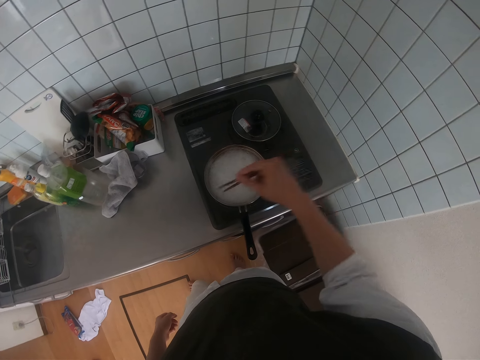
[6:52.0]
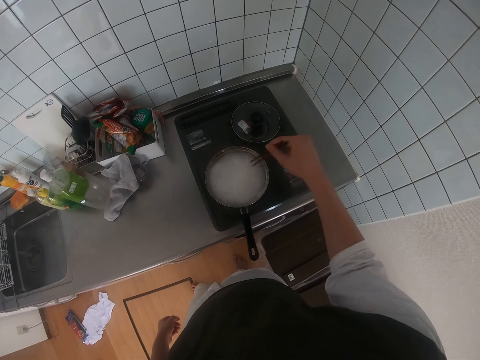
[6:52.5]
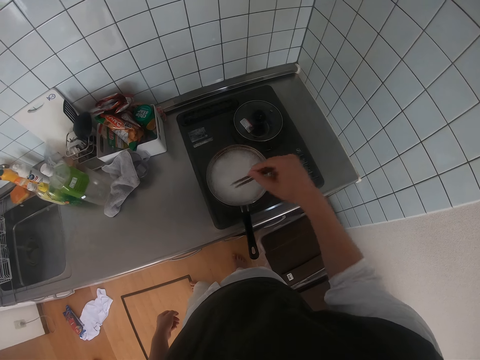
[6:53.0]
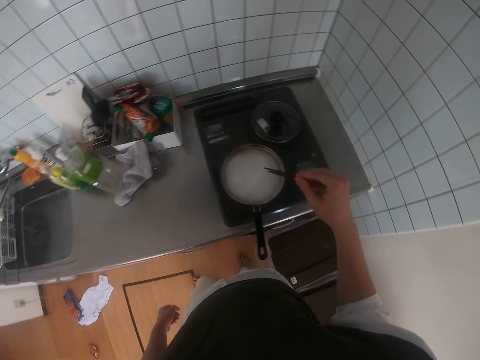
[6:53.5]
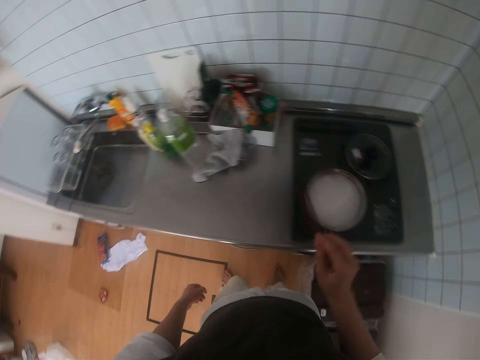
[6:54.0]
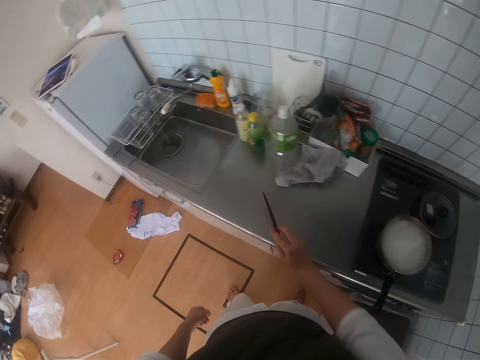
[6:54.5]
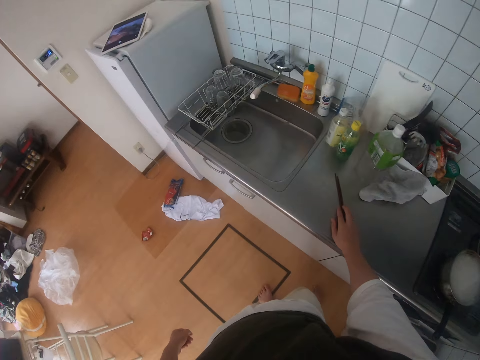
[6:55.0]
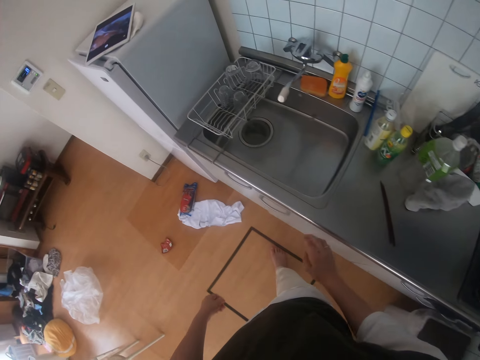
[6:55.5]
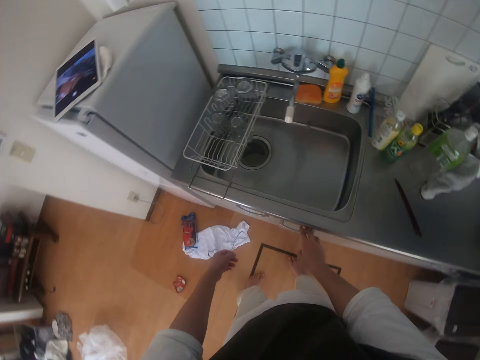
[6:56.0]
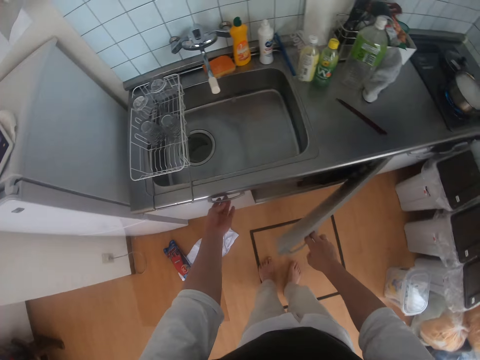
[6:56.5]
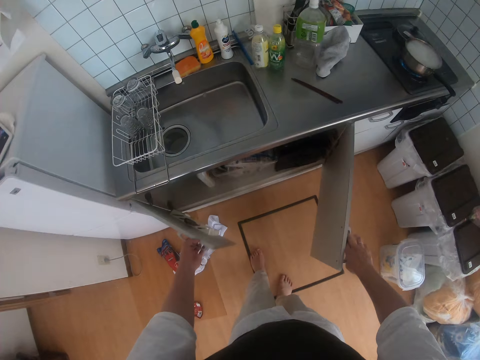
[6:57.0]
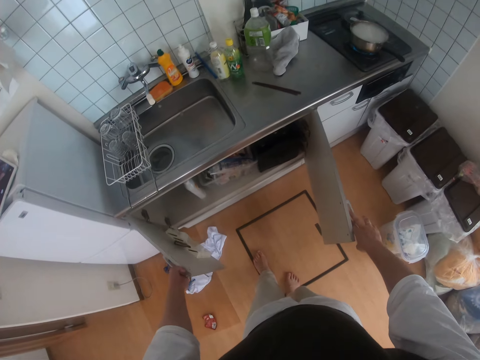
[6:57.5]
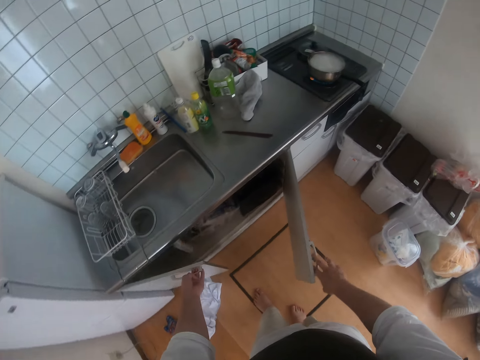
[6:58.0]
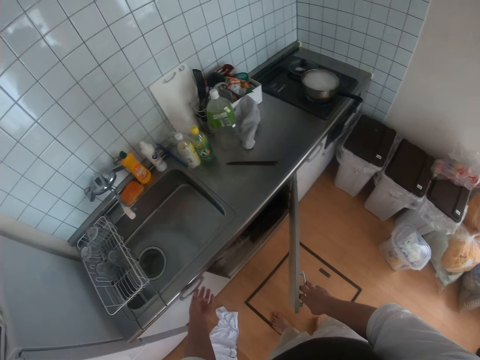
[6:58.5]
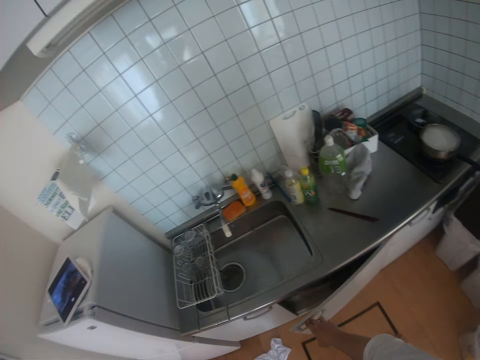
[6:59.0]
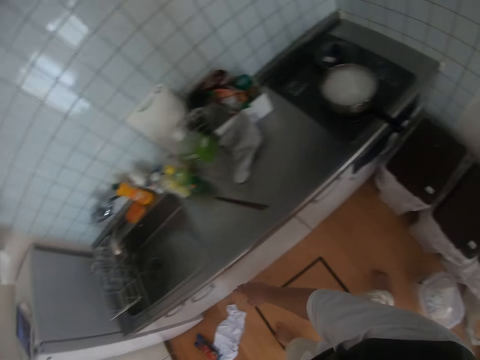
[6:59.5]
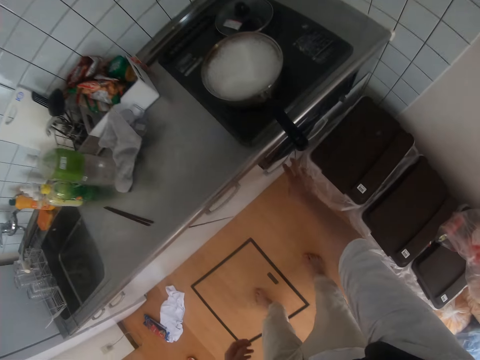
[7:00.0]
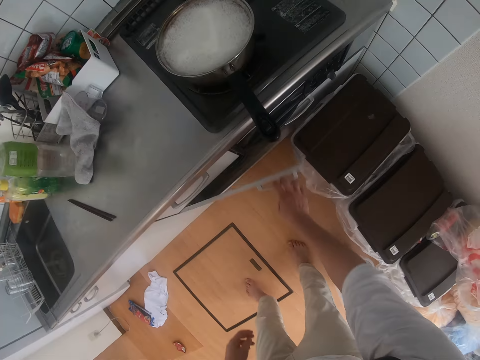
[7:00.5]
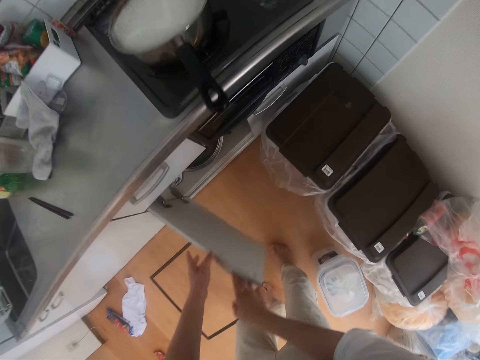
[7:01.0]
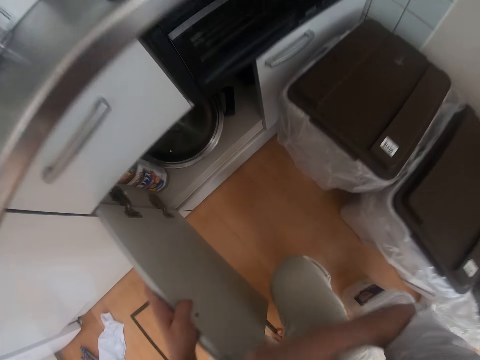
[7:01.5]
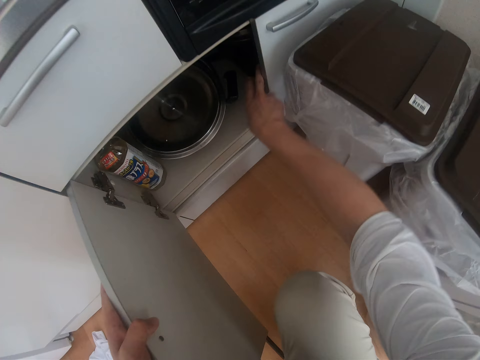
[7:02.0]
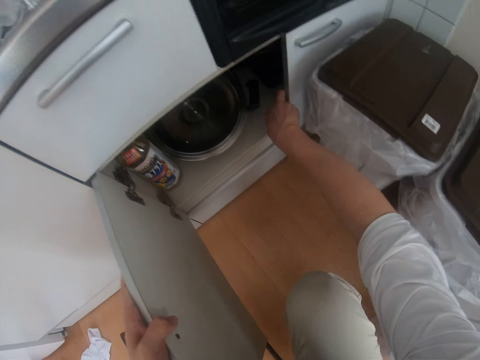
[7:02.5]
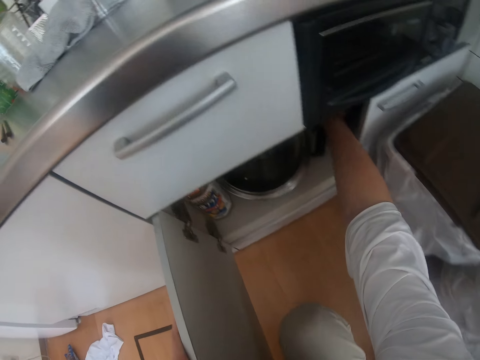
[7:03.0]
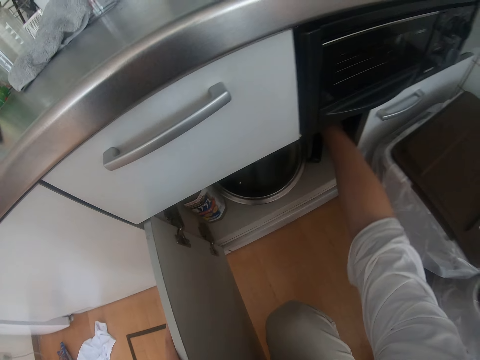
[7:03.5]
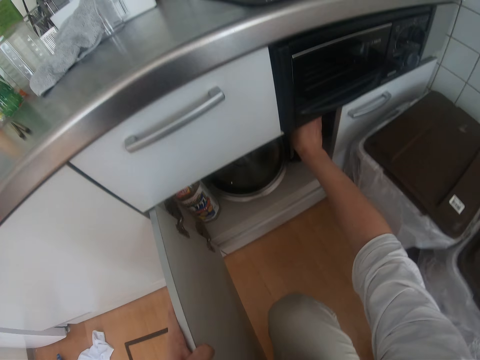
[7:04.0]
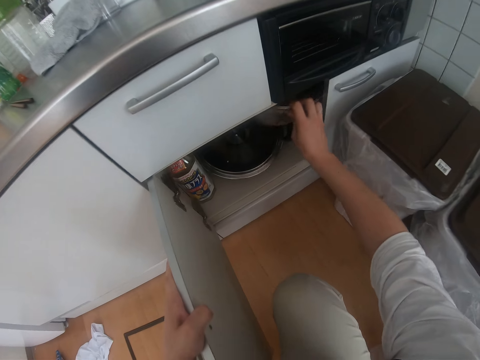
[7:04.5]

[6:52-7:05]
The camera wearer places the chopsticks on the sink table. They walk forward. They open a drawer door and open another drawer door. They close the drawer door and close the other drawer door. They turn to the right. They open another drawer door. They bend. They pick up a sifter from the cabinet. They touch another drawer door.

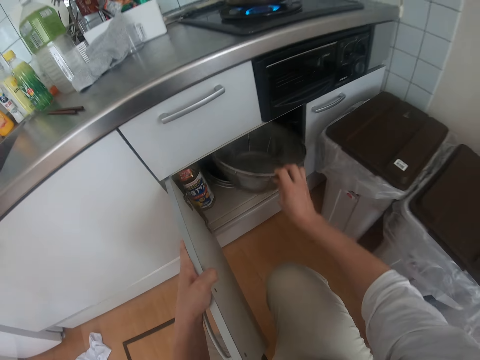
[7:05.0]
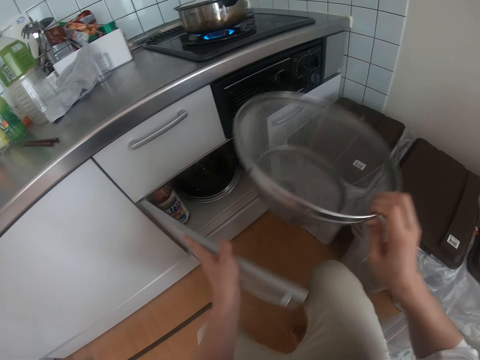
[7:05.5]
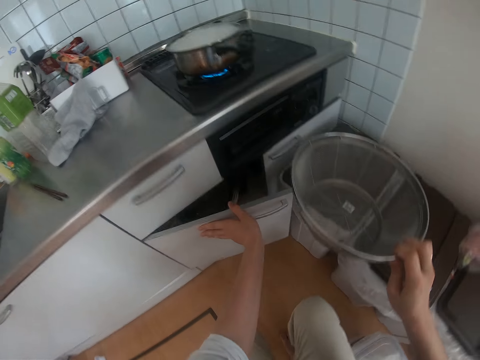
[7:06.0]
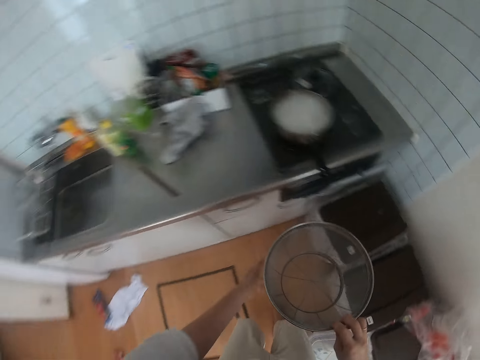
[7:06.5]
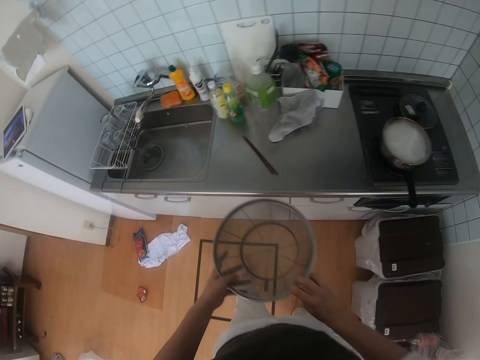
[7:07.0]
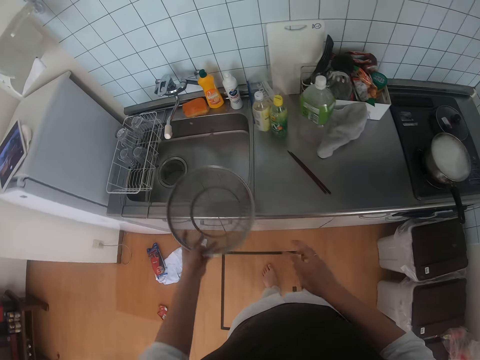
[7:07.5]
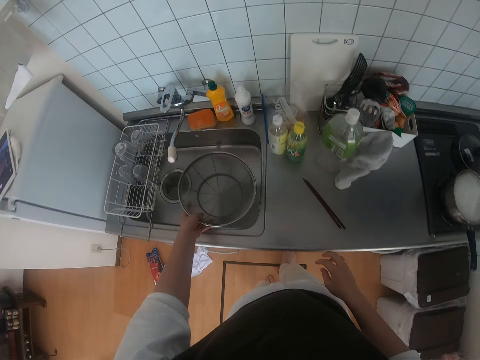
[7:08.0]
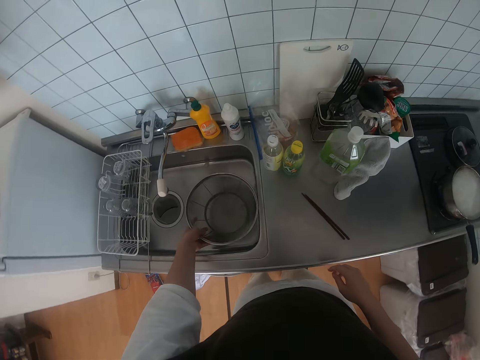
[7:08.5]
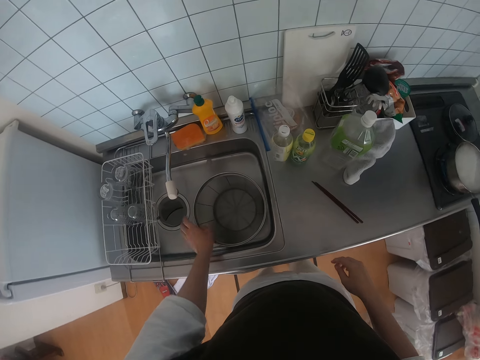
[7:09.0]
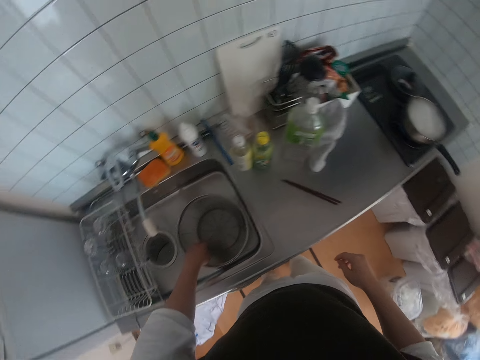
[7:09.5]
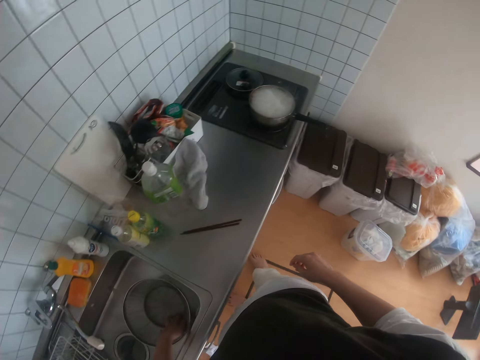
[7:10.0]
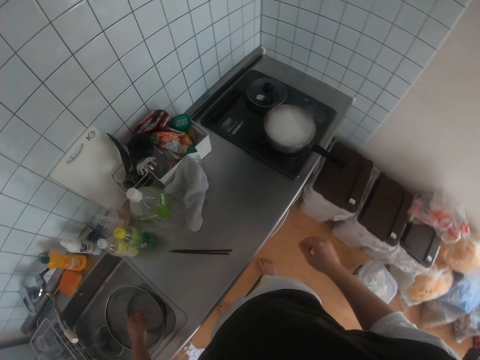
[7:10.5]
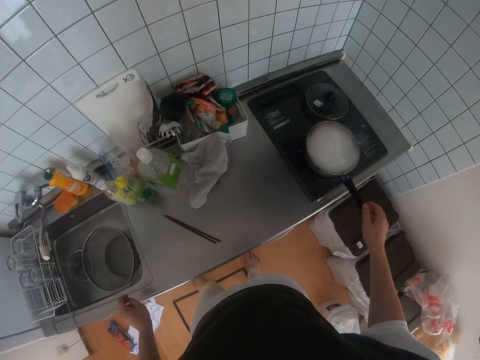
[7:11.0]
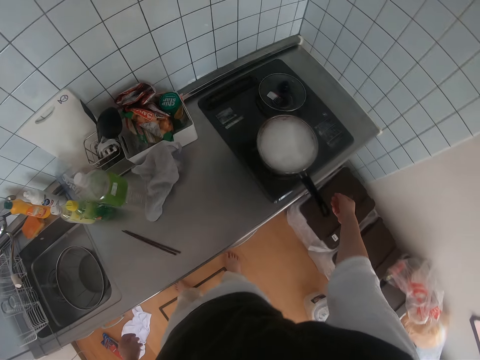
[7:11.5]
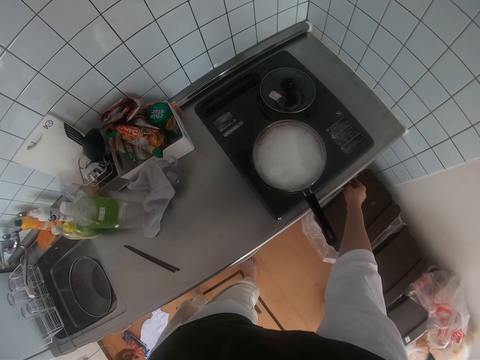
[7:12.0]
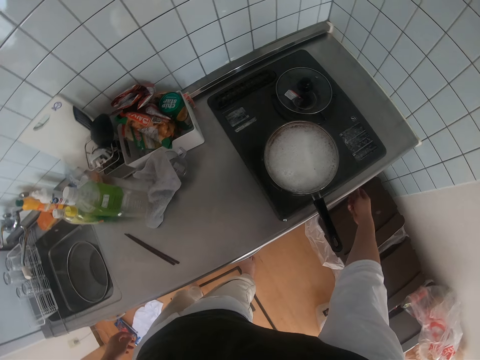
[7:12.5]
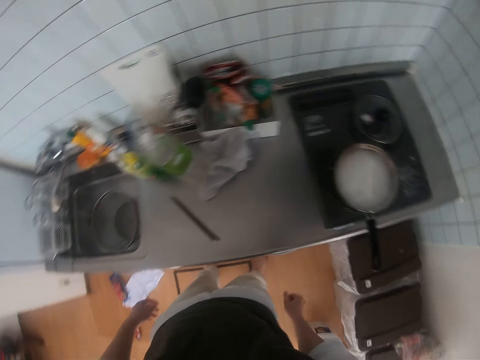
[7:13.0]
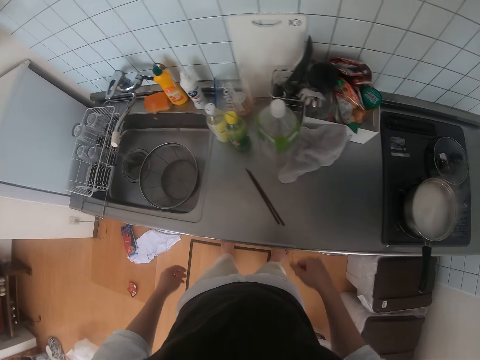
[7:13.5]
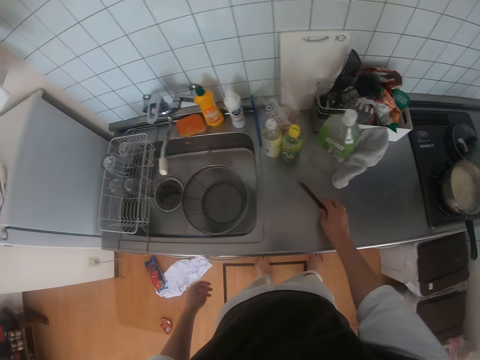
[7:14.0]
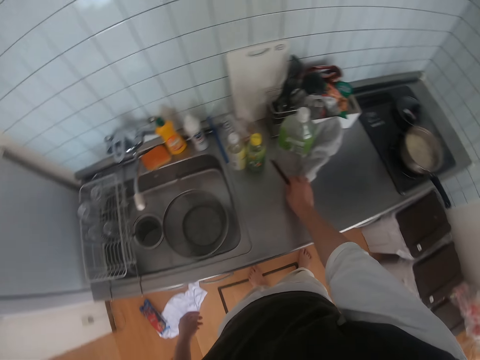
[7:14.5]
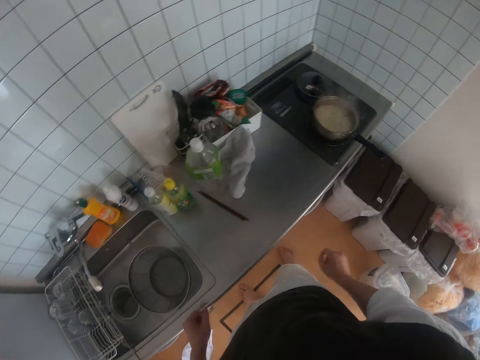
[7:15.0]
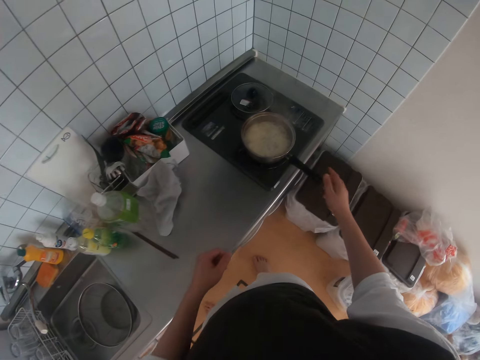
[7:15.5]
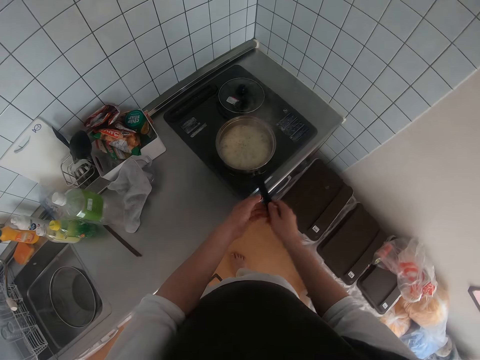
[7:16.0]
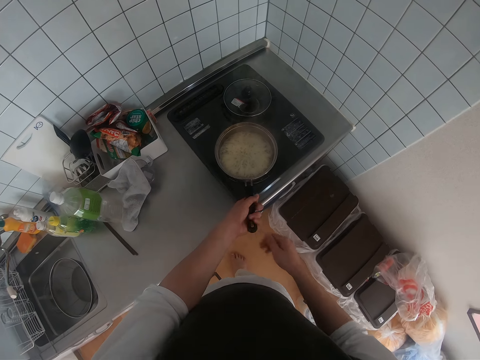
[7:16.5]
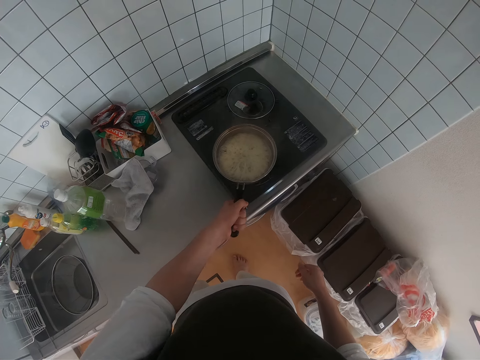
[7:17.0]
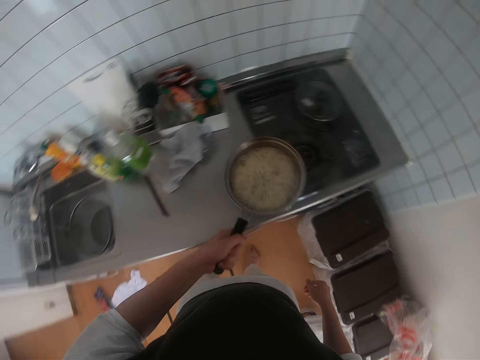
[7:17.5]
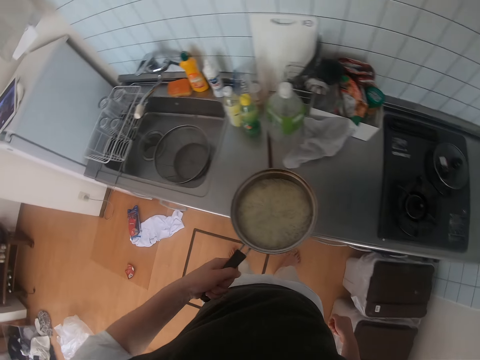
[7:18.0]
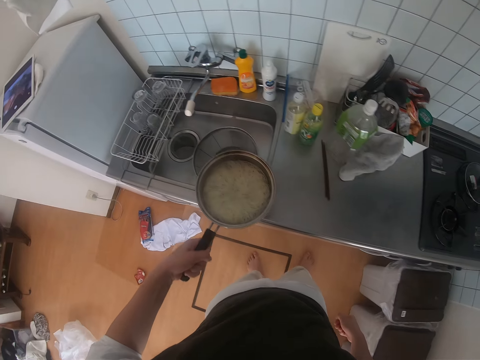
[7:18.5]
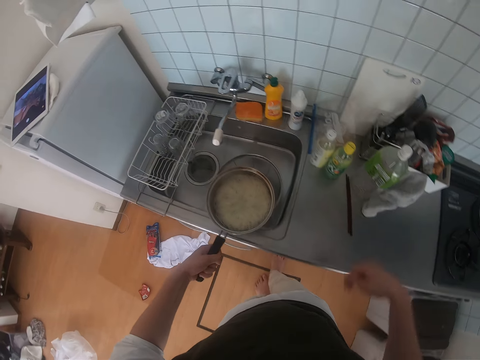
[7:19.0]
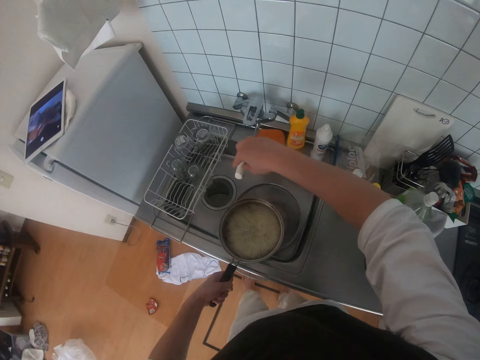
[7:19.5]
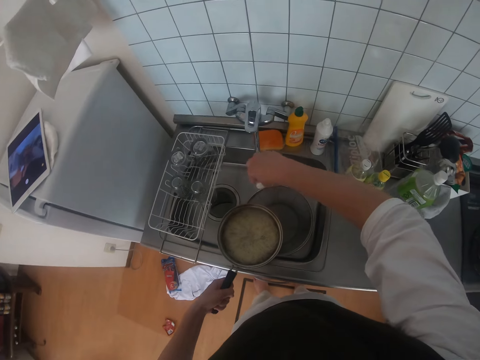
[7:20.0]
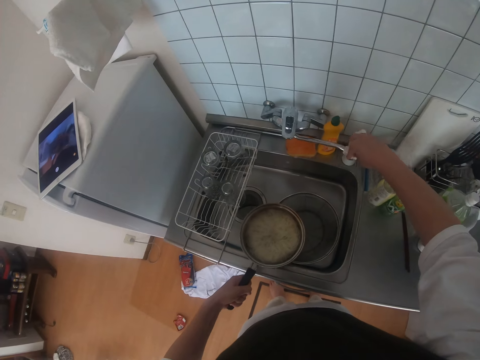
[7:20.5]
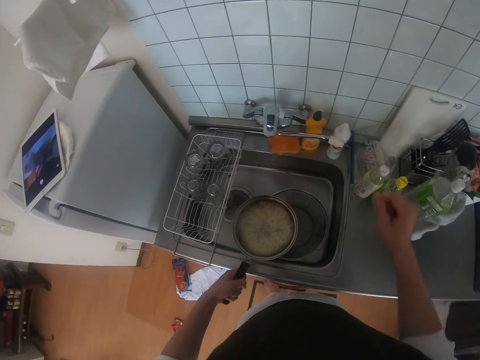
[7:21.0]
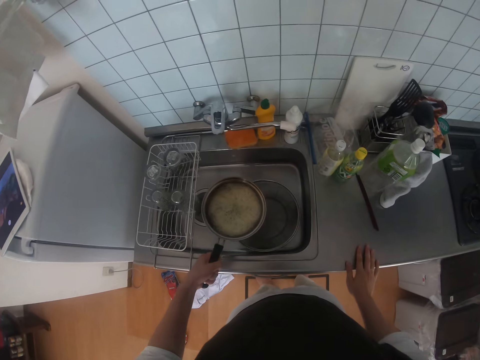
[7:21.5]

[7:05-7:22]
The camera wearer lifts the stainless steel strainer or sifter. He closes the drawer door, stands, and turns to the sink. He drops the sifter in the sink. He touches the stainless steel strainer with his left hand. He turns to the cooking pot. He switches off the cooker flame. He moves the chopsticks on the sink table. He turns to the cooking pot. He holds the cooking pot handle. He lifts the cooking pot from the cooker. He turns to the sink. He holds the cooking pot with his left hand. He moves the tap spout to the right.
